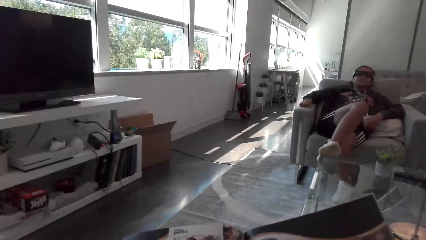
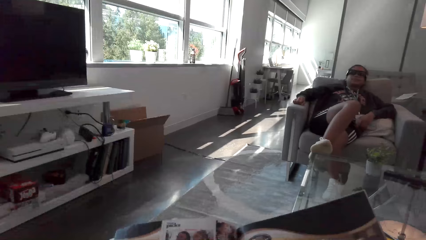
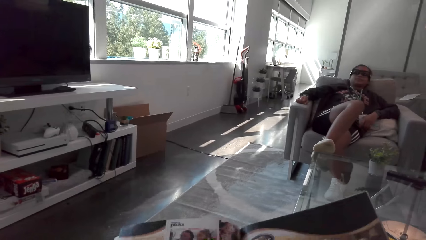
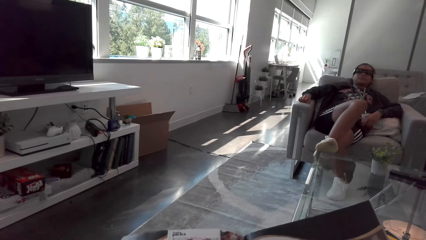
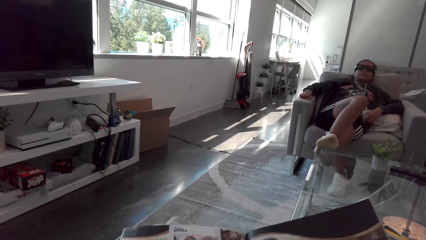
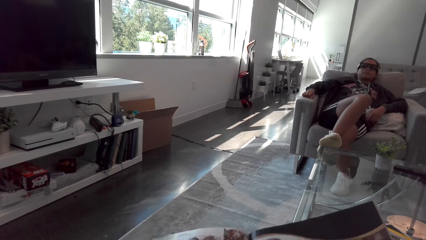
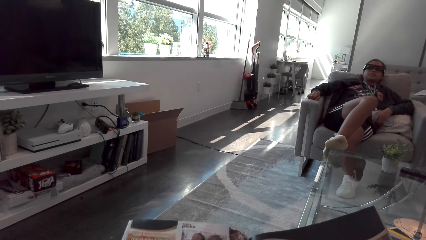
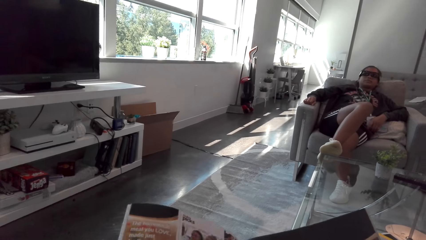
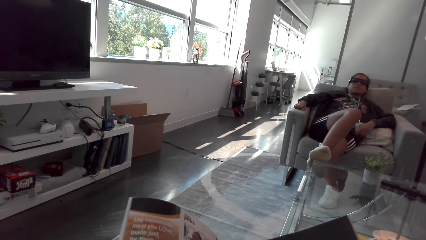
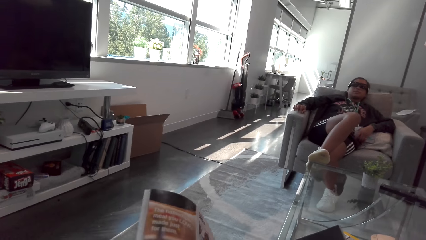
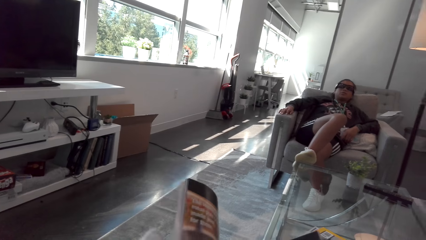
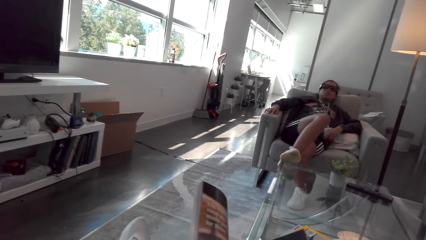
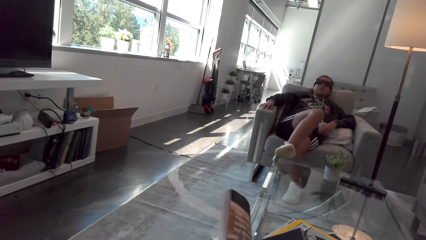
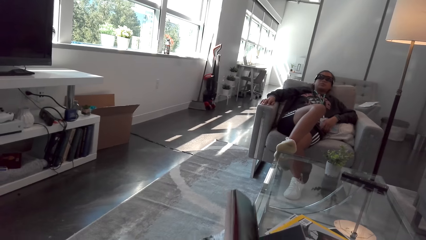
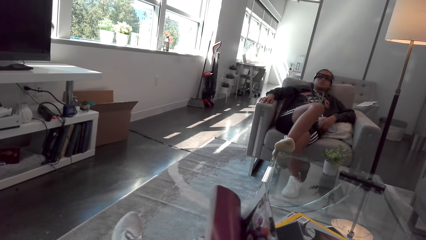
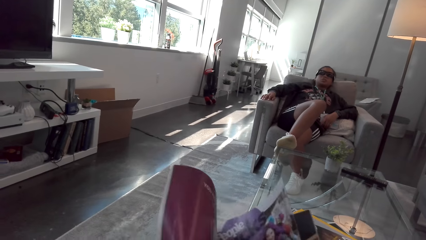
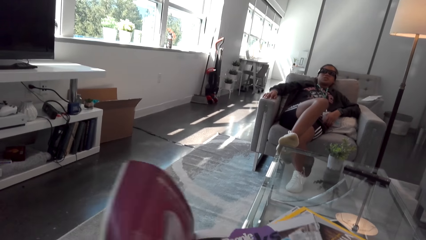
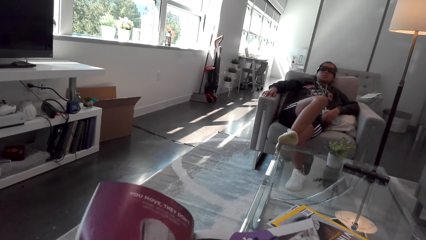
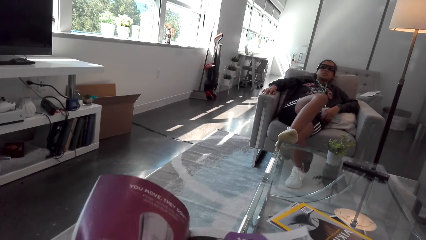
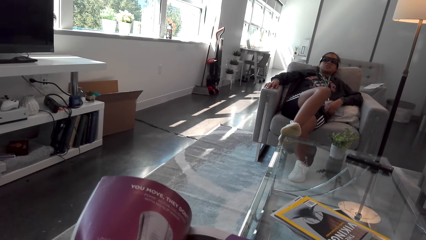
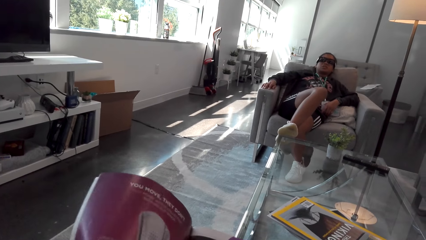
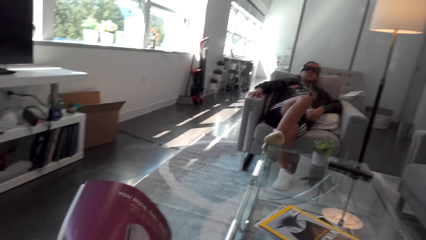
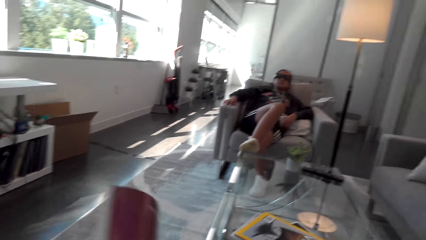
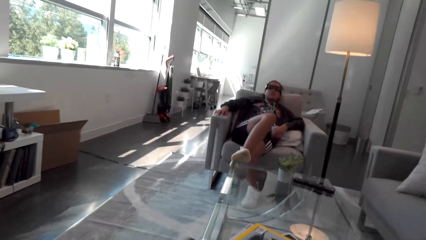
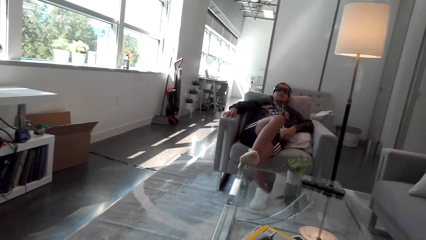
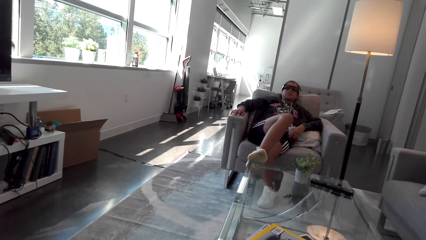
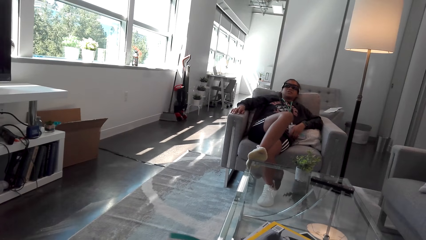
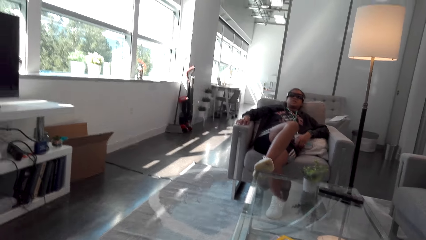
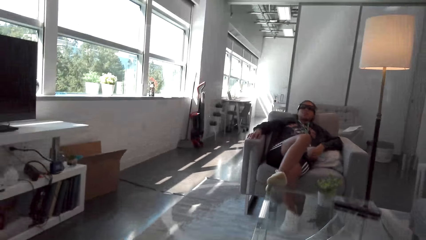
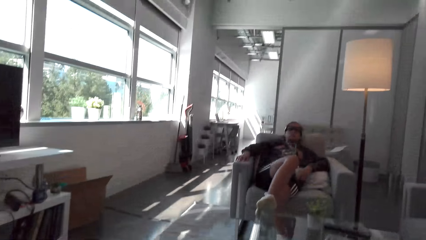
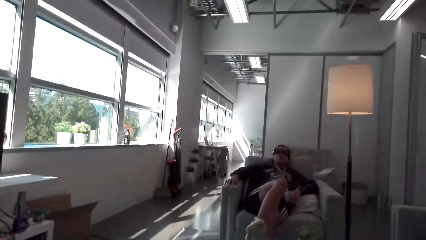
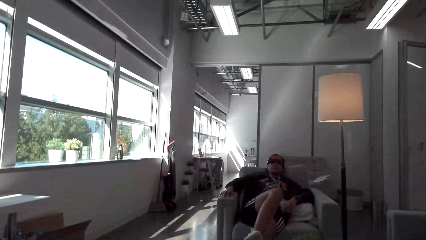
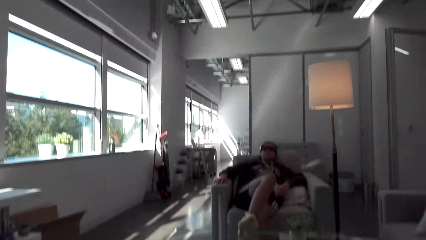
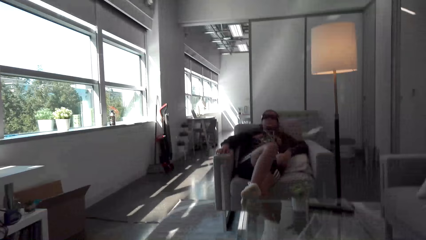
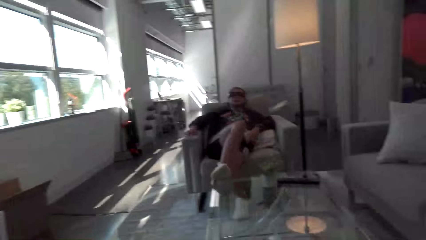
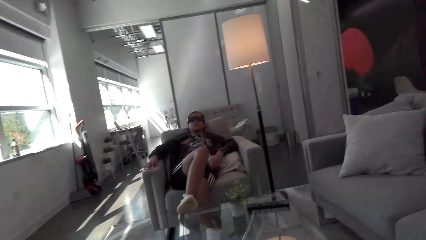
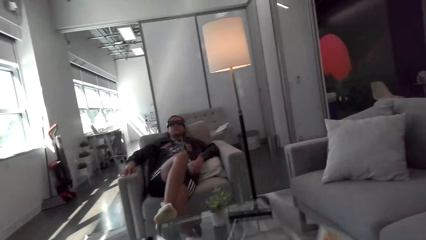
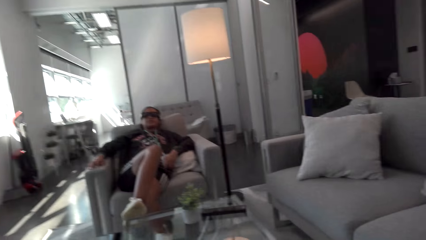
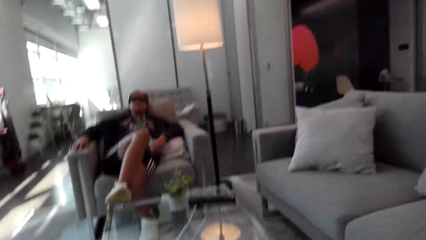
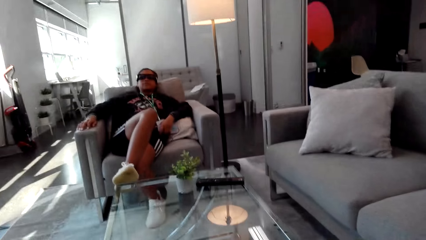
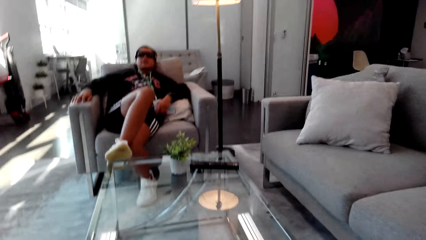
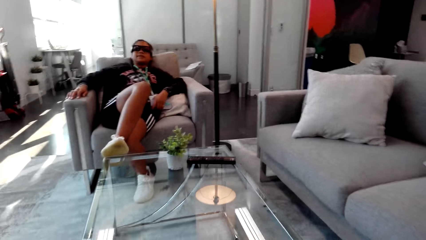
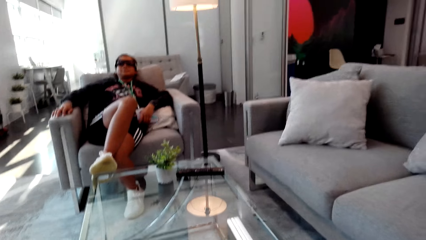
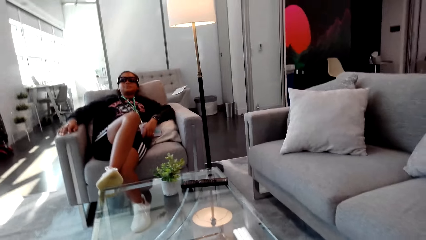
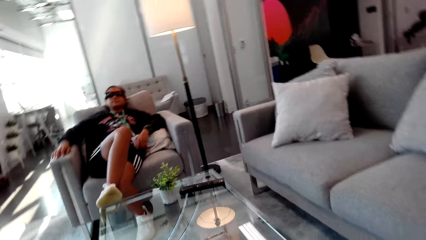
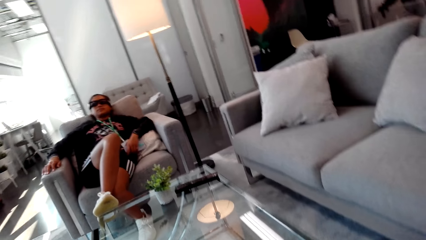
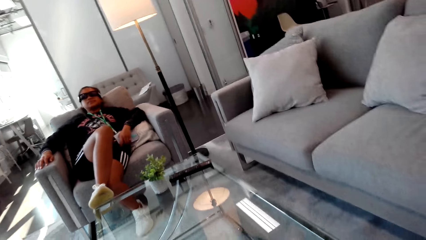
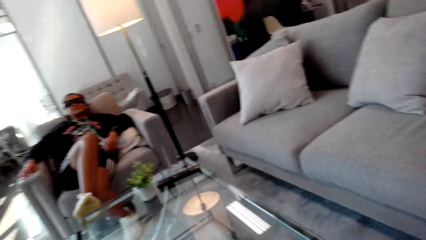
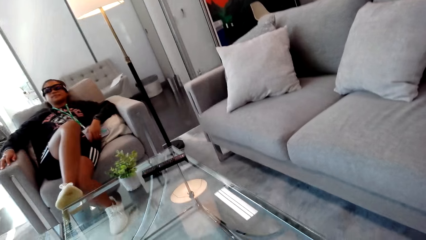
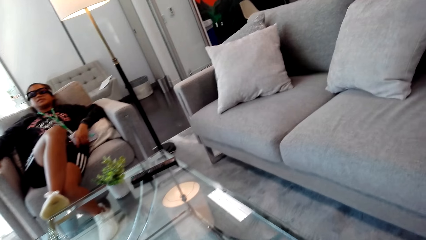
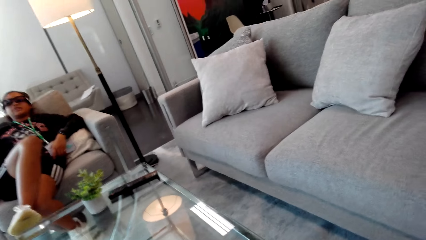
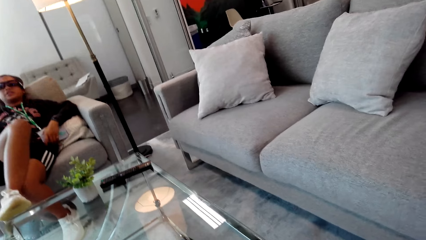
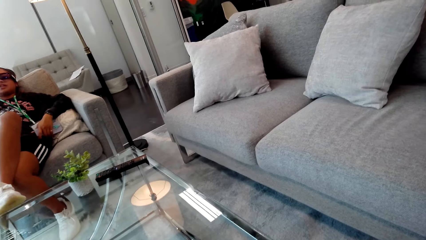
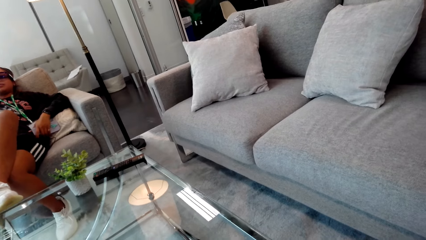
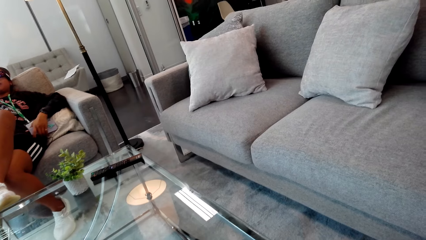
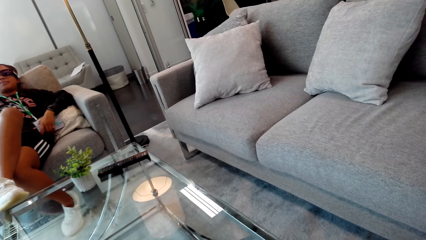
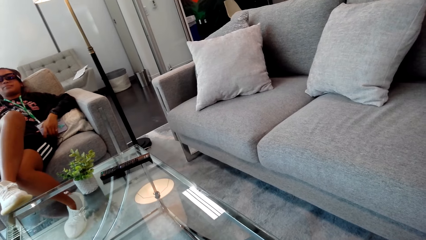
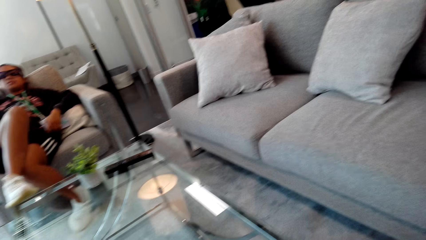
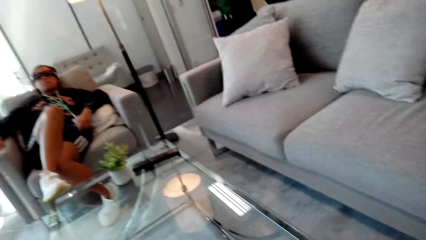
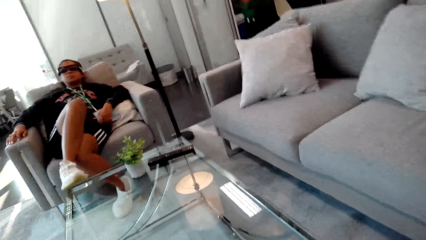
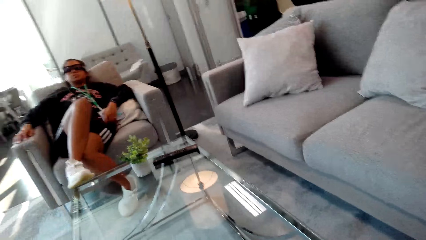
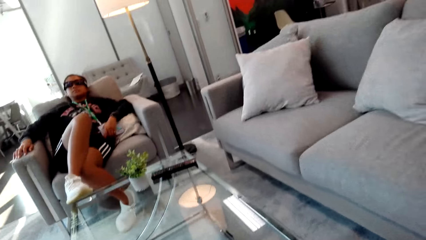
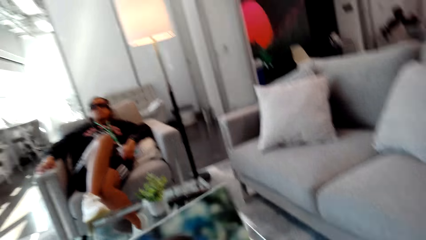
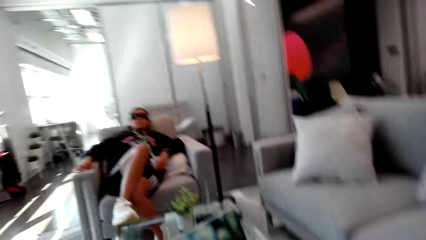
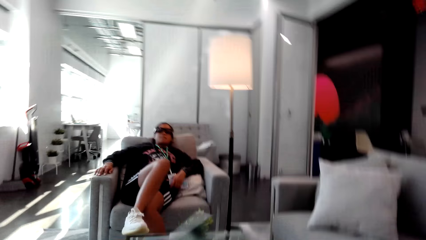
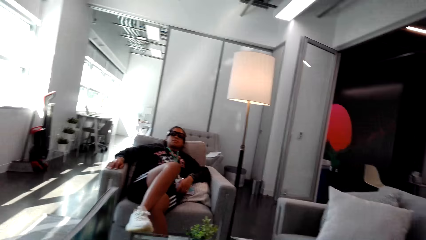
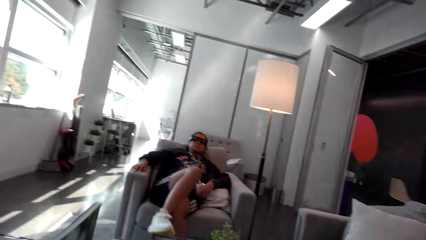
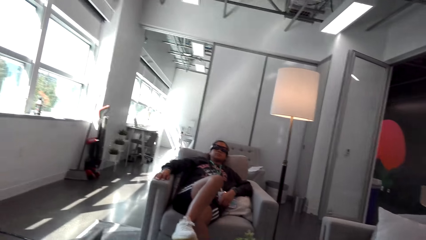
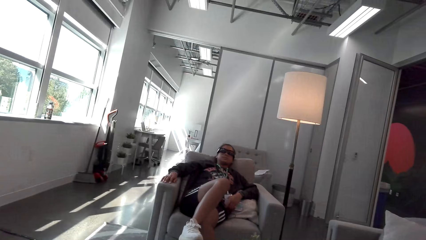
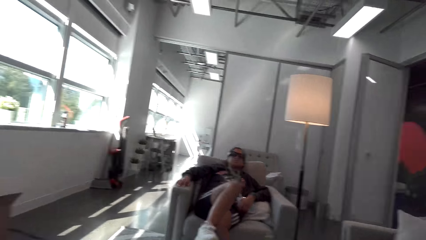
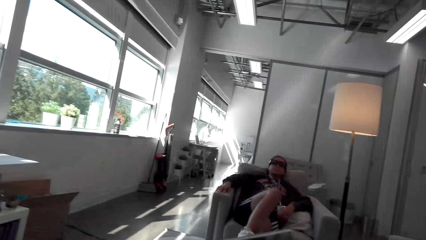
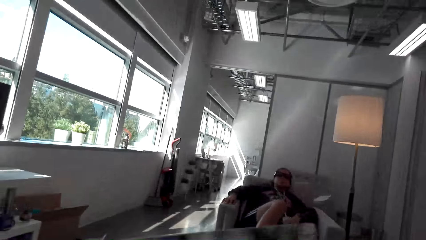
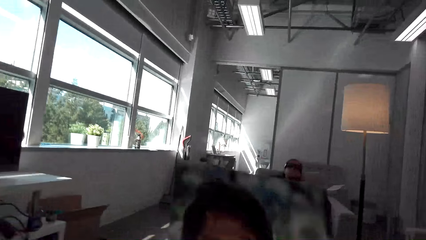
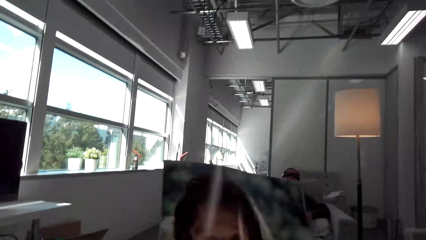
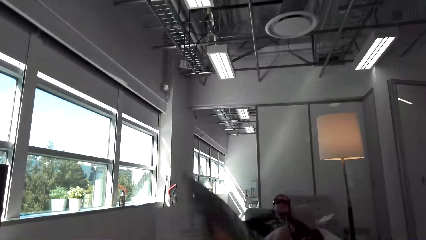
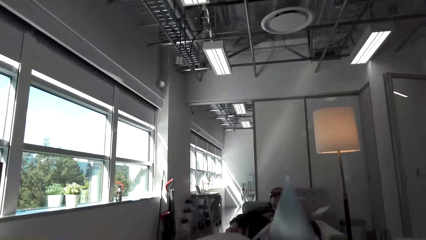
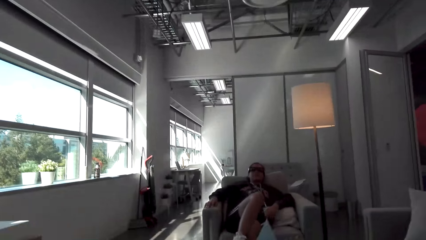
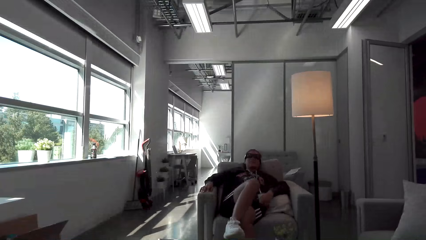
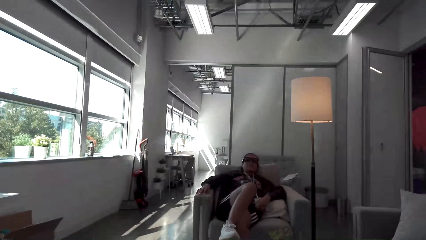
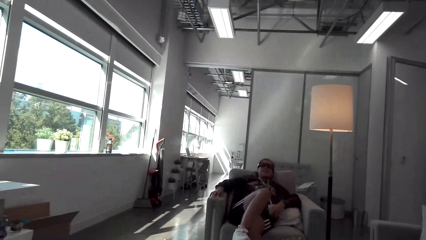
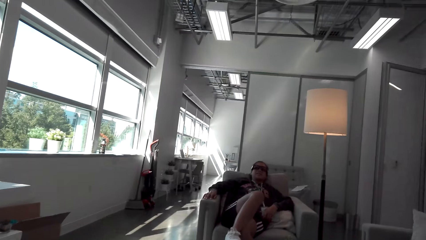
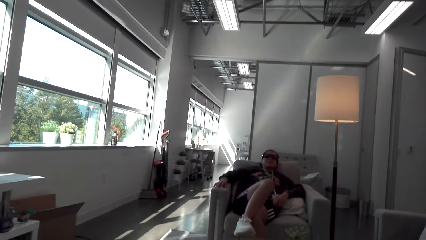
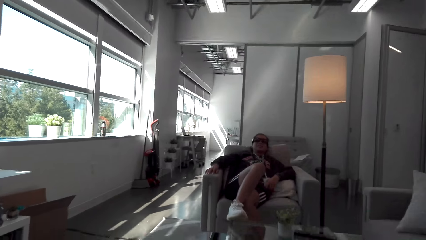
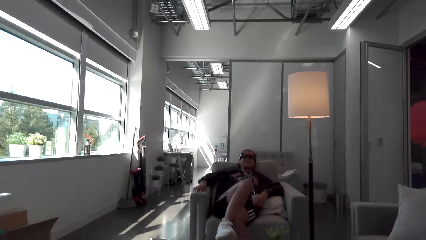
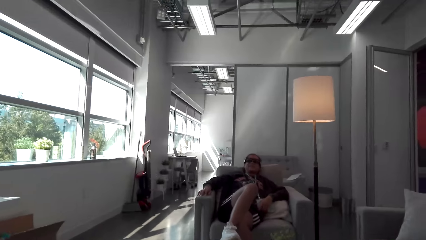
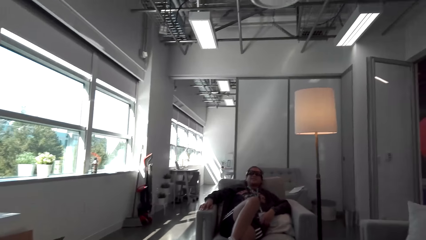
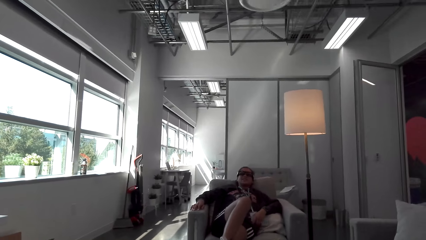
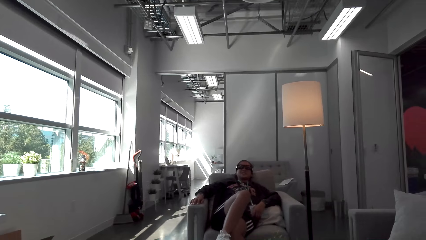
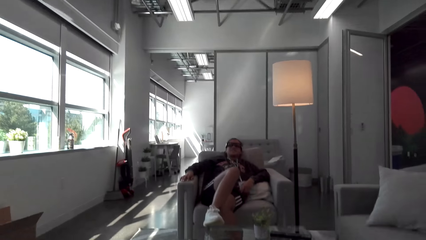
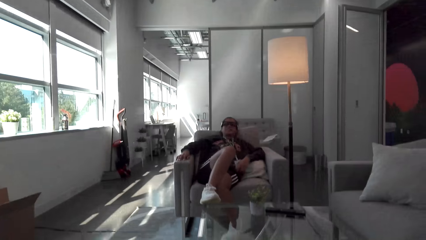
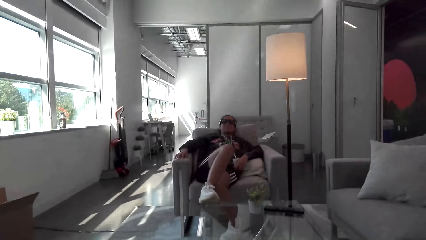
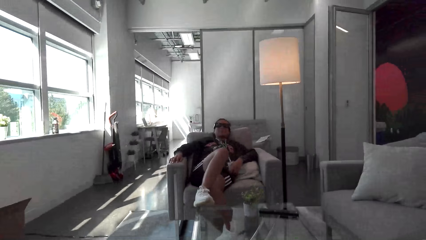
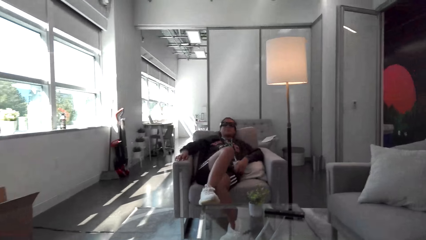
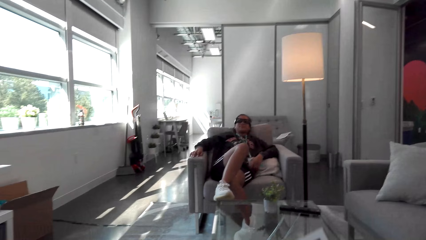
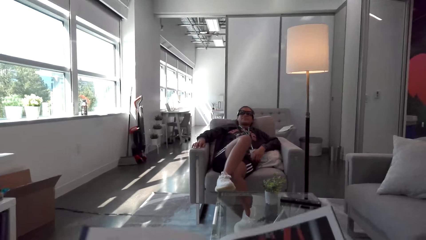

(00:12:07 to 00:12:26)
The camera wearer reads a magazine or book. They flip the pages on the magazine. They look around. They turn the book pages. They look around. They move the book. They hold the magazine. They turn the book pages. They look around.
